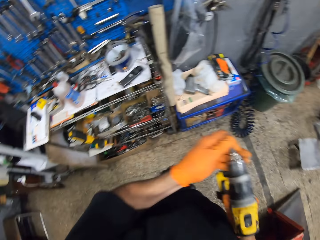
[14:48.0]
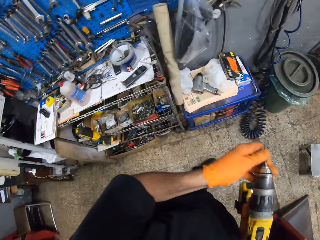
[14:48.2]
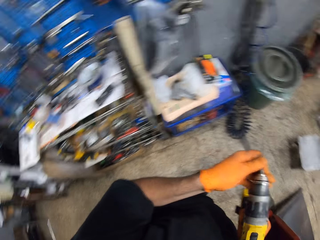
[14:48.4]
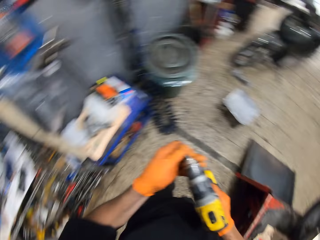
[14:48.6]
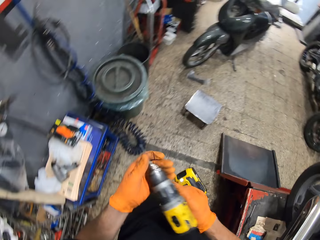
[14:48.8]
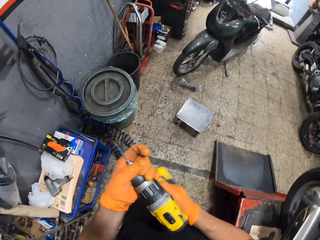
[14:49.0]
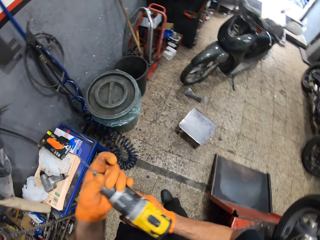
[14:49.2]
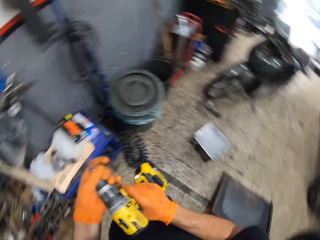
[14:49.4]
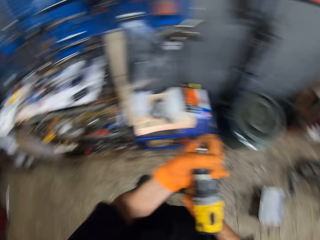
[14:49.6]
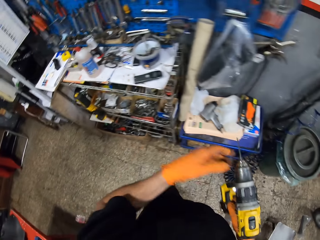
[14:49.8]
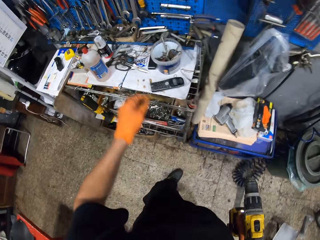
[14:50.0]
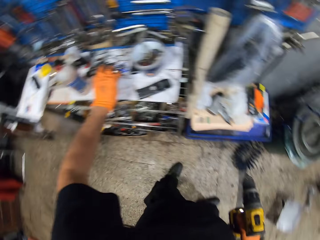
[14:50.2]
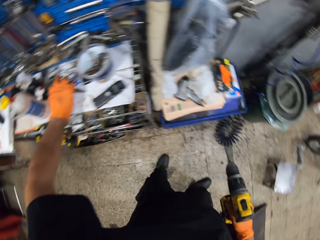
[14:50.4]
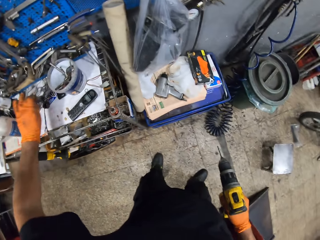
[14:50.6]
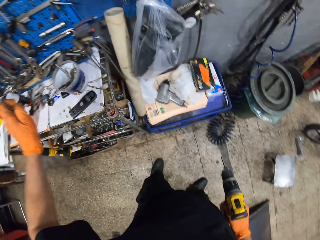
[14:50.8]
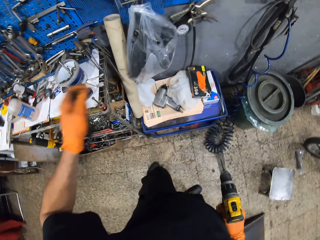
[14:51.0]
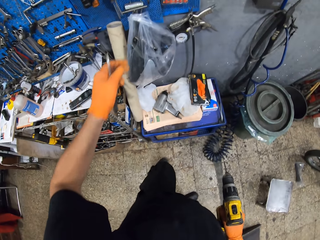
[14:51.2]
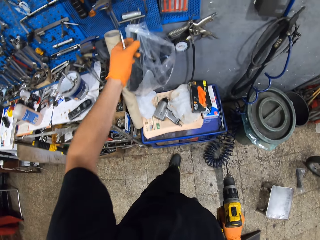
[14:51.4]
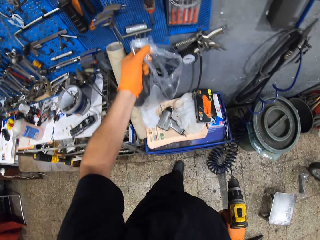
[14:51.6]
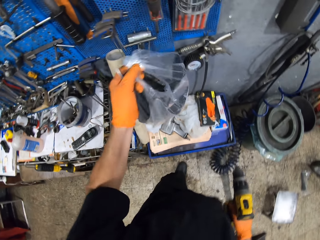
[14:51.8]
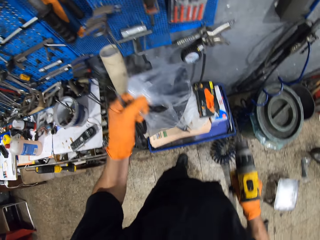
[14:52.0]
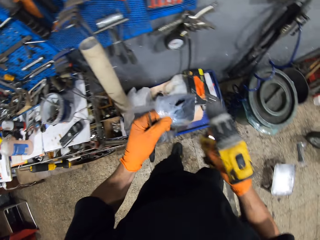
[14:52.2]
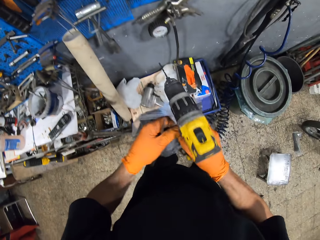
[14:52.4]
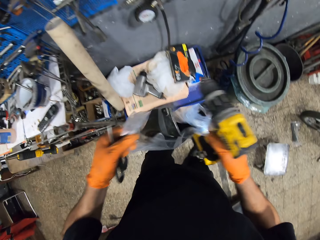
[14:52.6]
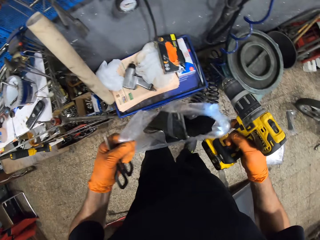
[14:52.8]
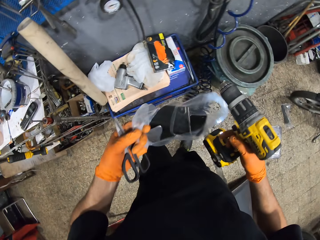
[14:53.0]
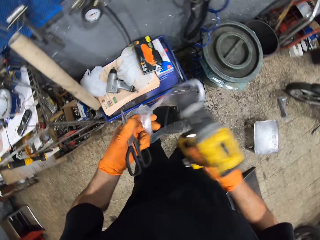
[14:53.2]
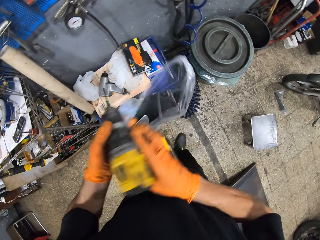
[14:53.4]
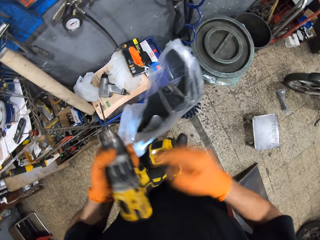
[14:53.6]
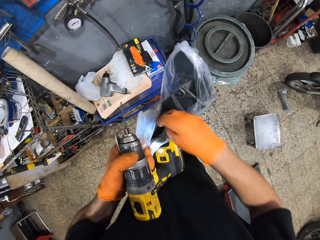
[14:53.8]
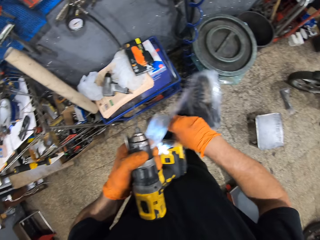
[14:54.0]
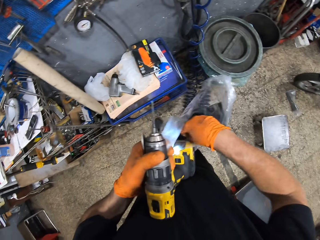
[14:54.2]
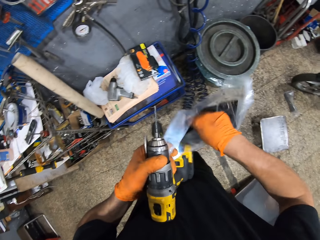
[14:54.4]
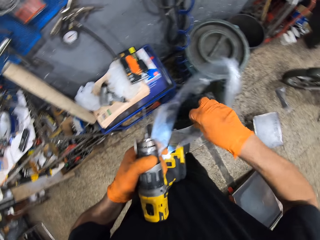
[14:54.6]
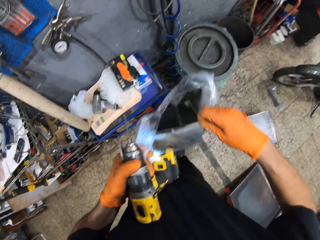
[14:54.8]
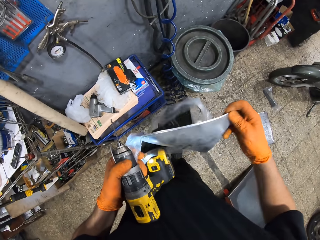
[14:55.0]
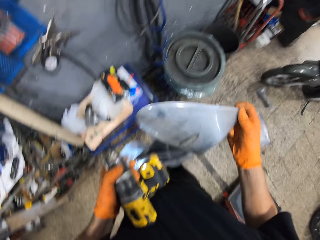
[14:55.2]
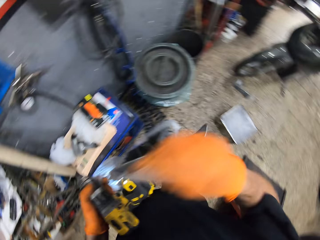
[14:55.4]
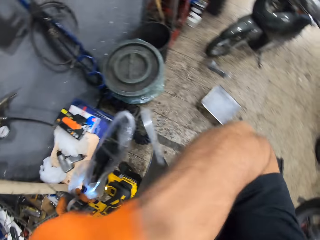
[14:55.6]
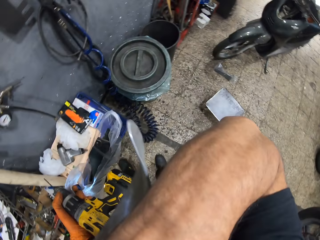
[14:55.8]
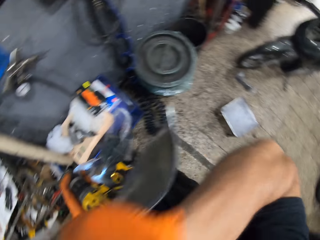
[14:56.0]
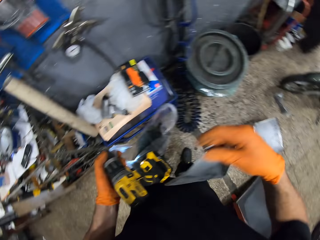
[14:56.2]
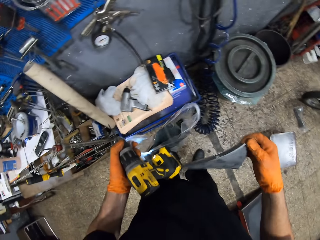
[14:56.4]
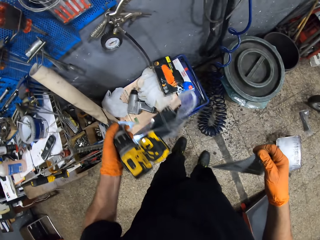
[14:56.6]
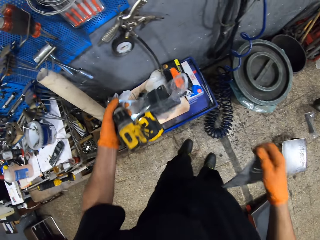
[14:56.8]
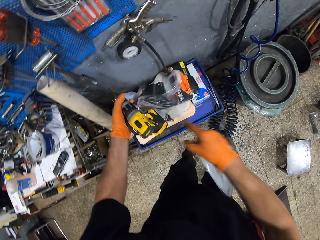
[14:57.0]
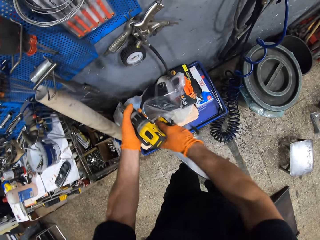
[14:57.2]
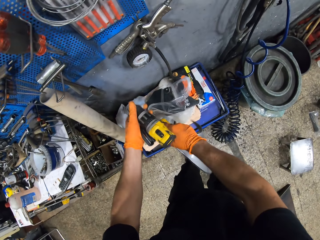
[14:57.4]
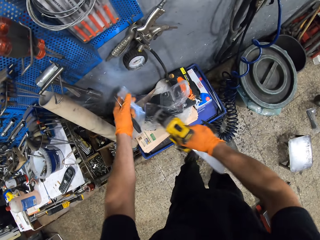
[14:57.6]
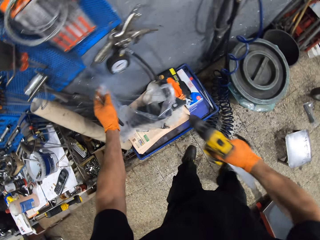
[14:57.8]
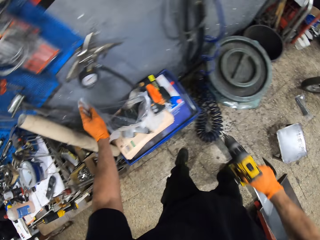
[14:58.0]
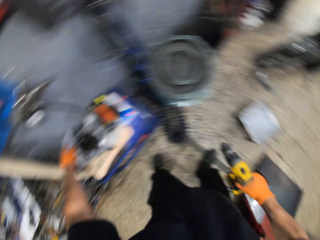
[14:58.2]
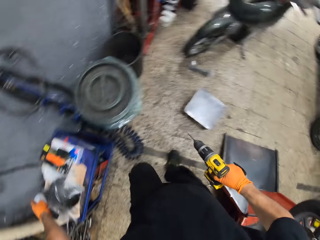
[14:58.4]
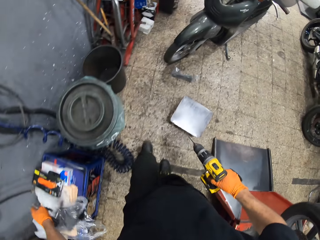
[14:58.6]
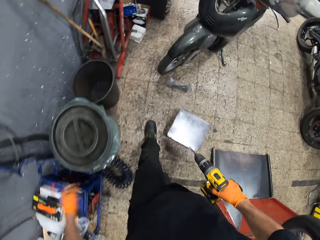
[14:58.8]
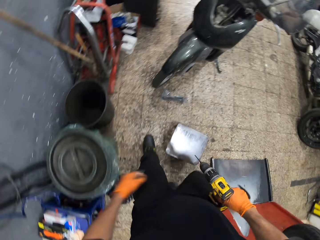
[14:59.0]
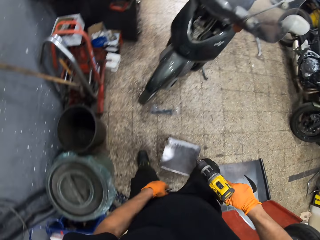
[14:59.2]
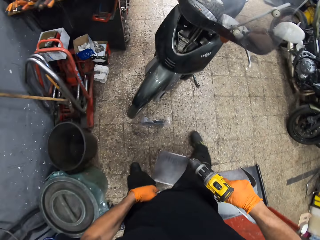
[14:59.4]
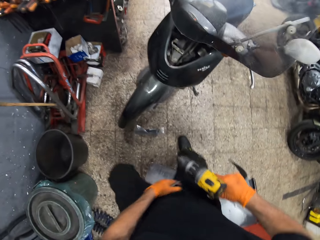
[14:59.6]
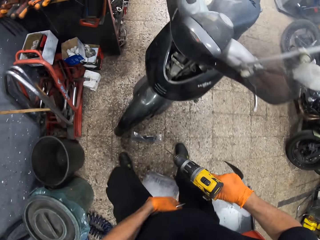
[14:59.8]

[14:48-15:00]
The camera wearer turns the impact drill's adapter. He lifts the left hand. He picks up the pair of scissors from the workbench. He picks a nylon bag from a wall tool holder. He carries the nylon and opens the nylon. He passes the impact drill to his left hand. He picks the motorcycle's hood or front mudguard from the nylon. He puts the right hand on the nylon. He cleans his face with his arm. He lifts the right hand. He drops the nylon on a table. He takes the impact drill with his right hand. He removes his hand from the nylon and walks around.

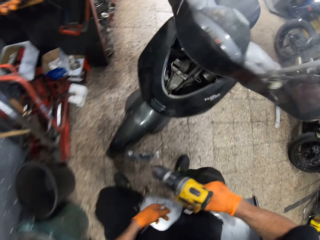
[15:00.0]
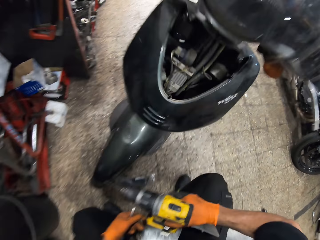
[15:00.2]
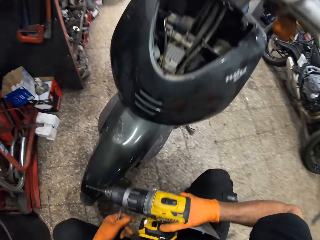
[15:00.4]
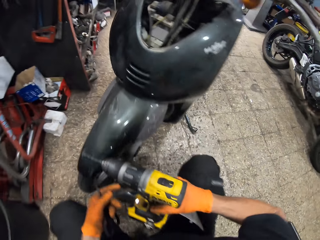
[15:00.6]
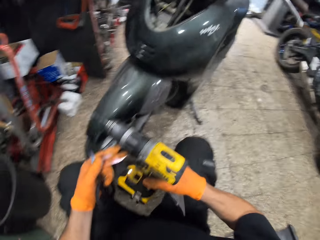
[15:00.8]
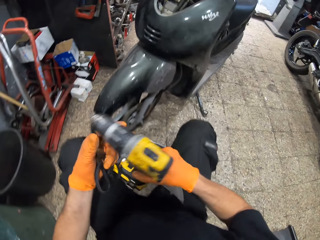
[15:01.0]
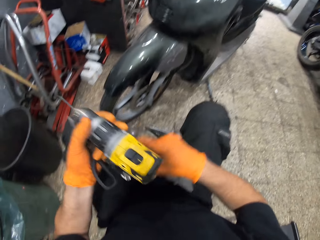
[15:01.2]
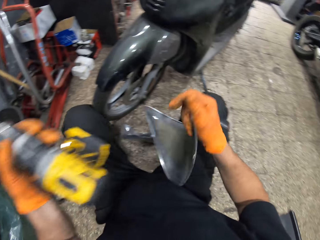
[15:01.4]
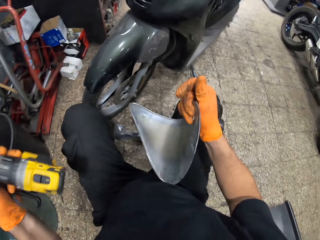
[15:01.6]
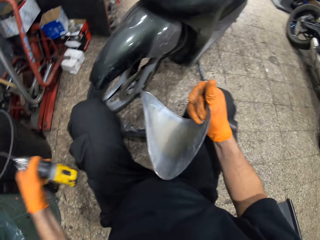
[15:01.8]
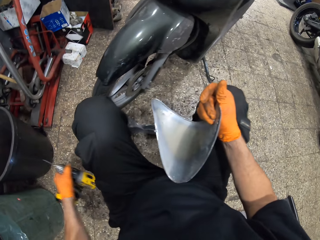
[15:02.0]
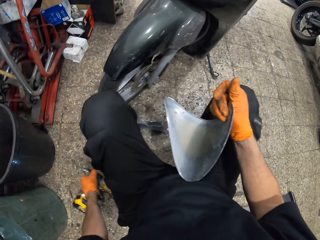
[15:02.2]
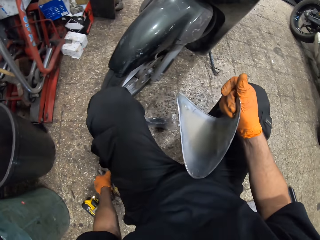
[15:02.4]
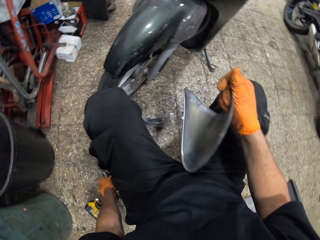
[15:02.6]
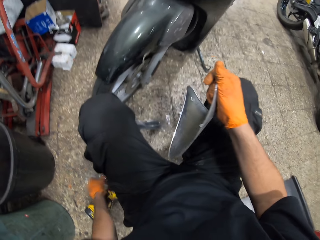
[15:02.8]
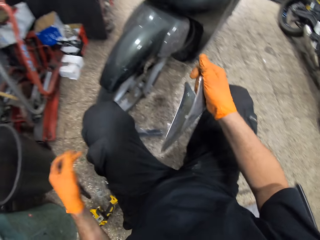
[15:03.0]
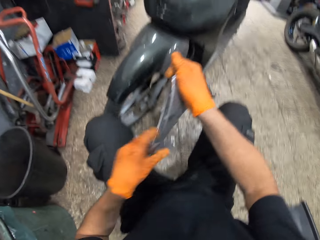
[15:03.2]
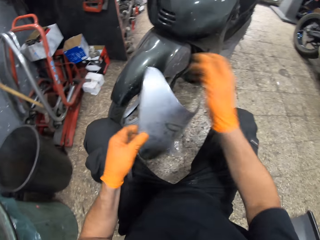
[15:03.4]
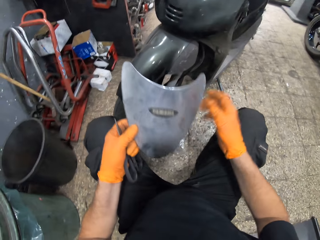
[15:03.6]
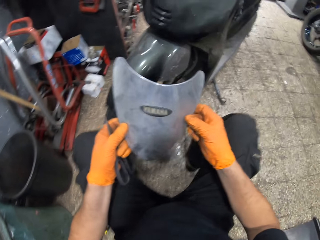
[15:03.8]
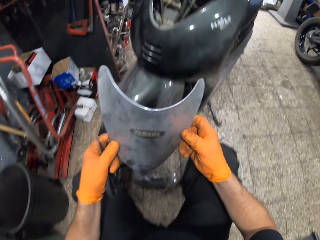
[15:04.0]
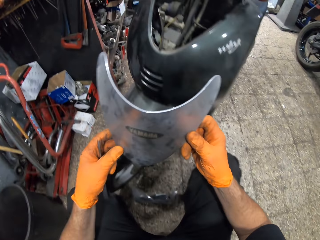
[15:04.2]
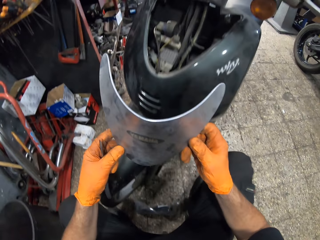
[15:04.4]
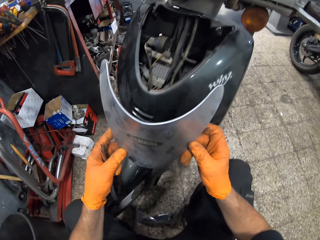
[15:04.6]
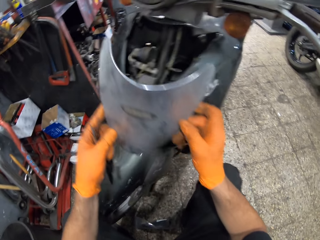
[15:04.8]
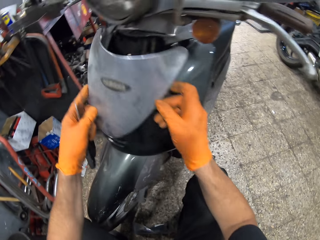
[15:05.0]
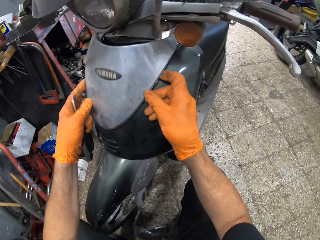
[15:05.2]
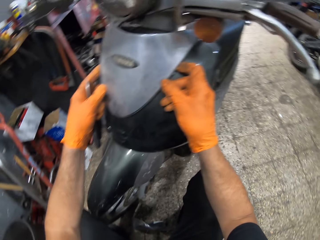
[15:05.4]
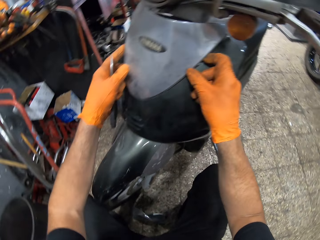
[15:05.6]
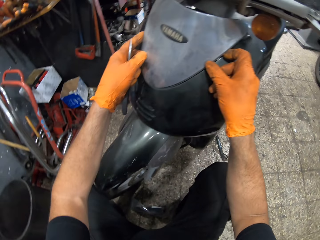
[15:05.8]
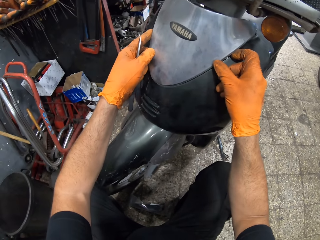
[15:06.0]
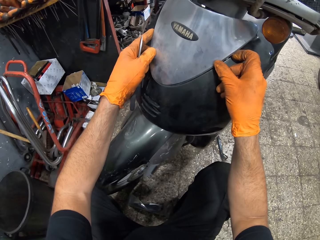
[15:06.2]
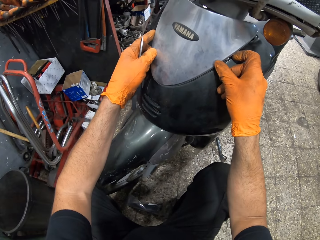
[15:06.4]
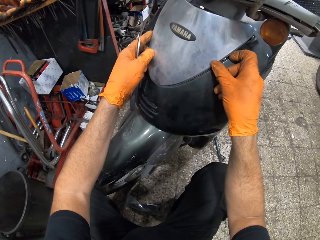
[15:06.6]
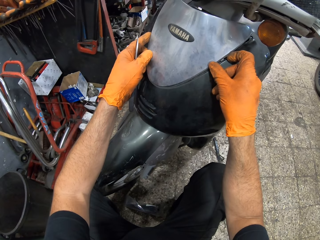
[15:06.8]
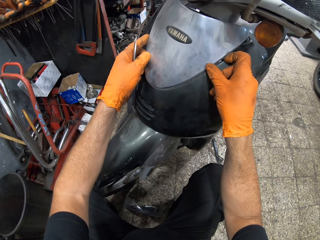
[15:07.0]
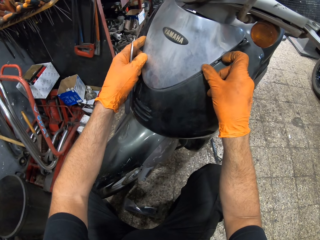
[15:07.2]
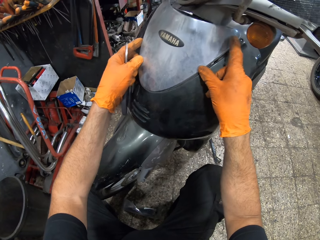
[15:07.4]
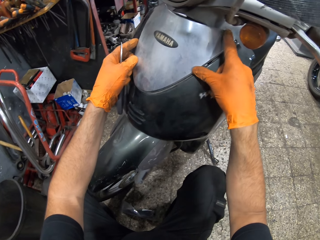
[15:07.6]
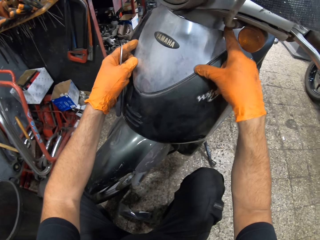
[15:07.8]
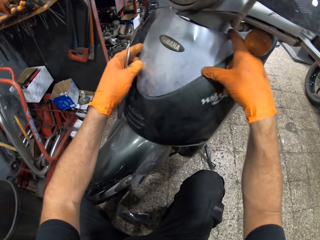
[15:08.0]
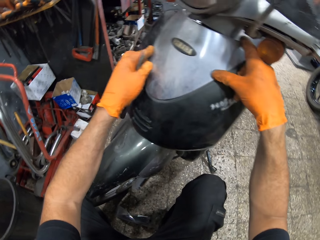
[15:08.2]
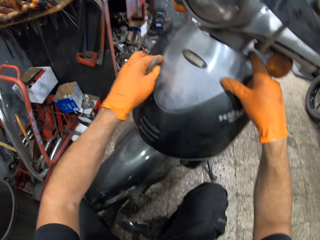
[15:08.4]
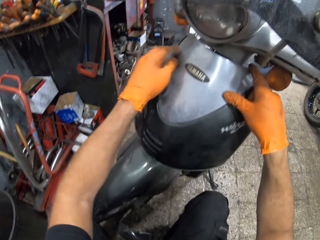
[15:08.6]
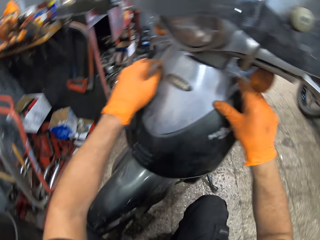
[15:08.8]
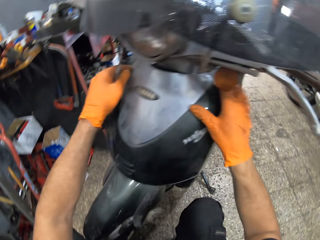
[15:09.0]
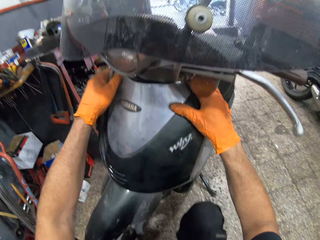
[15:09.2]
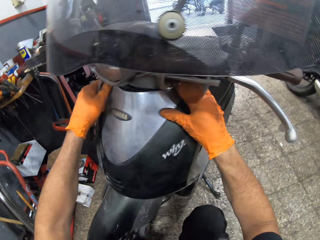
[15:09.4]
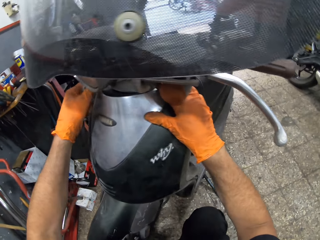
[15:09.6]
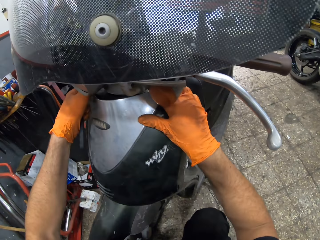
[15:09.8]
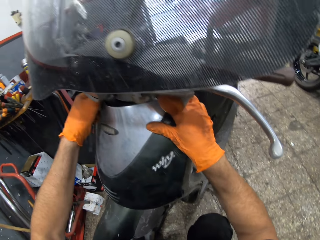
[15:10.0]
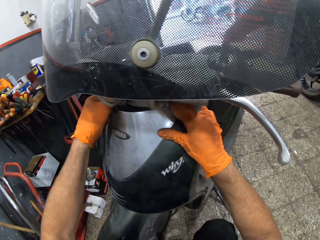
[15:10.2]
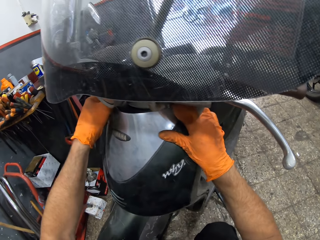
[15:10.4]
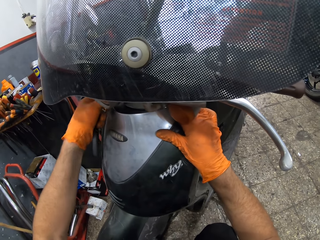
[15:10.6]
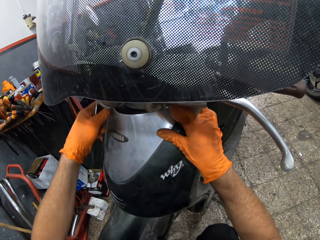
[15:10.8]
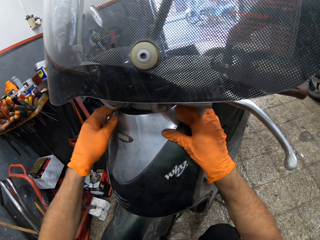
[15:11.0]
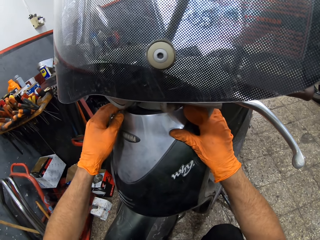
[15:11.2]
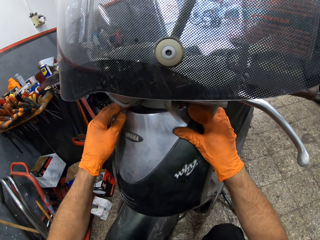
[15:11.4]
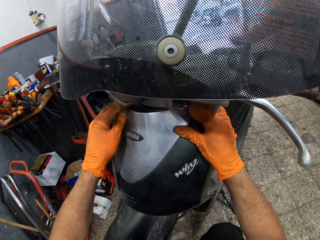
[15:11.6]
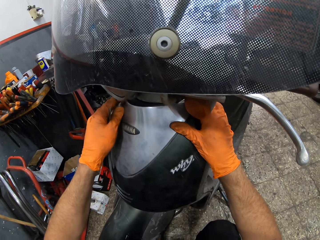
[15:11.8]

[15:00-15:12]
The camera wearer adjusts his trousers. He bends down. He sits on a stool. He lifts the drill. He passes the impact drill to his left hand. He holds the front mudguard or motorcycle's hood. He drops the impact drill on the ground. He looks at the front mudguard and lifts the left hand. He takes the motorcycle's hood with his left hand. He holds the front mudguard. He holds the motorcycle's hood with his right hand. He makes a step. He places the motorcycle's hood on the motorcycle or moped. He holds the front mudguard and places the front mudguard on the moped. He moves both hands on the front mudguard and places the front mudguard on the moped.
